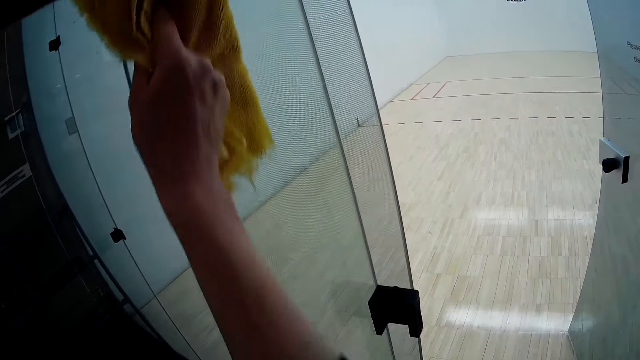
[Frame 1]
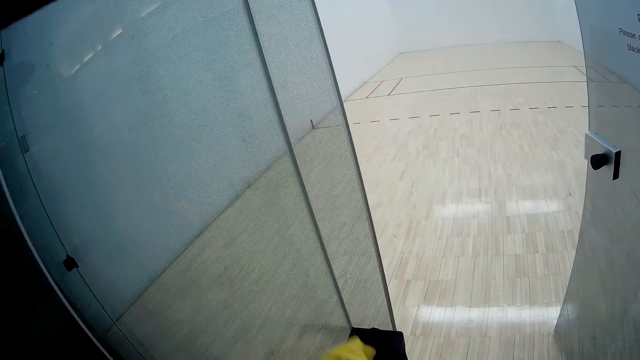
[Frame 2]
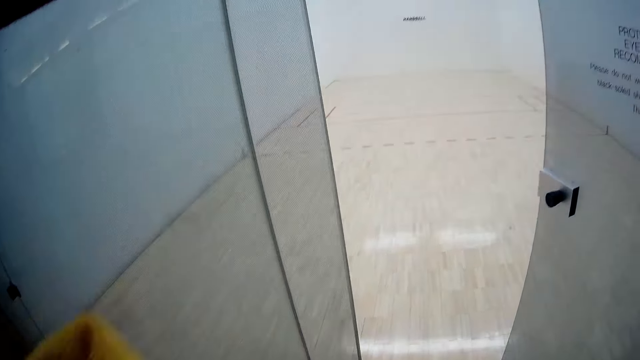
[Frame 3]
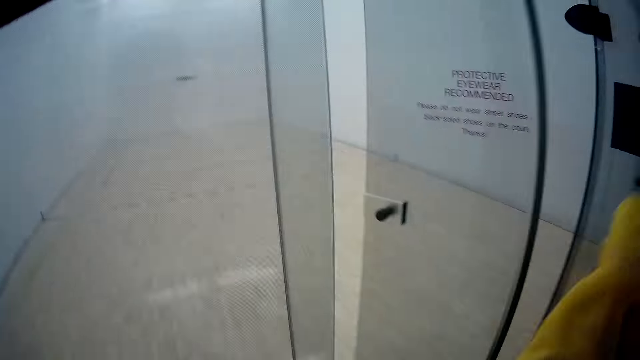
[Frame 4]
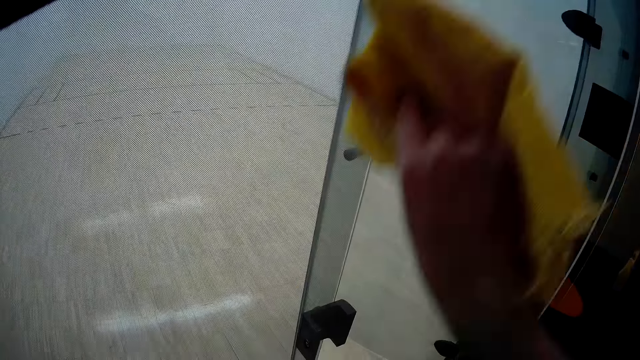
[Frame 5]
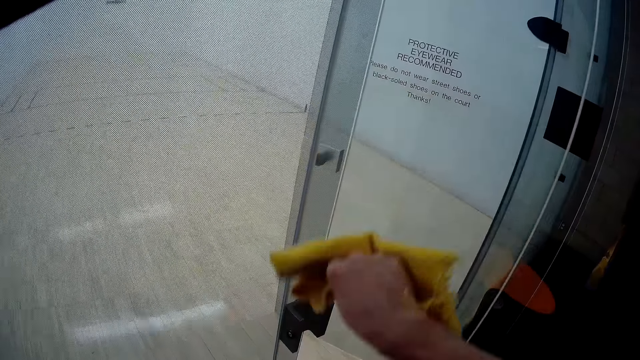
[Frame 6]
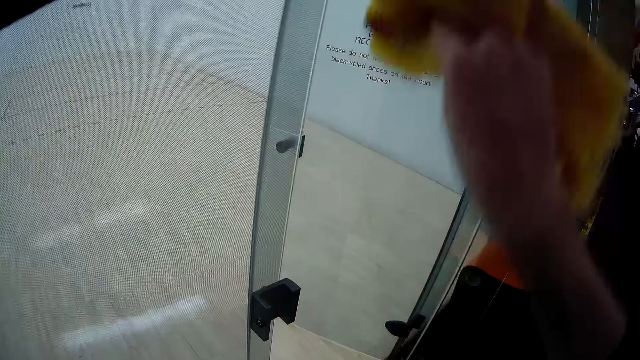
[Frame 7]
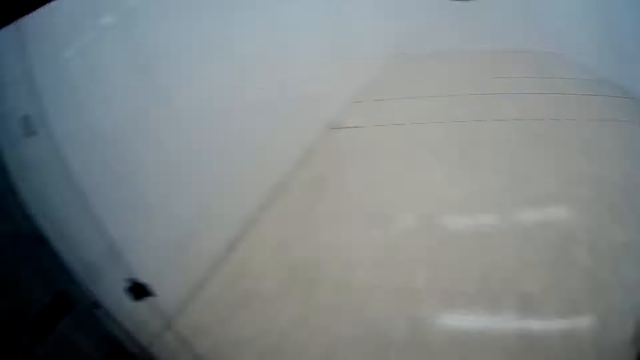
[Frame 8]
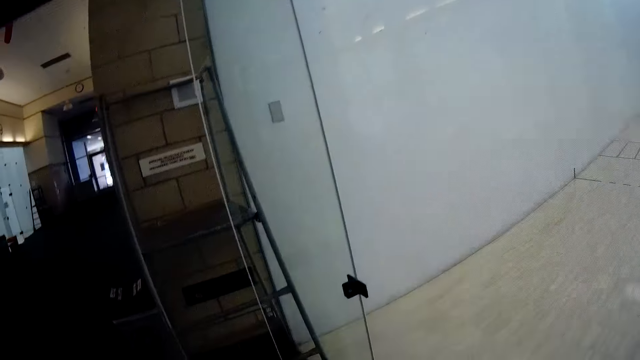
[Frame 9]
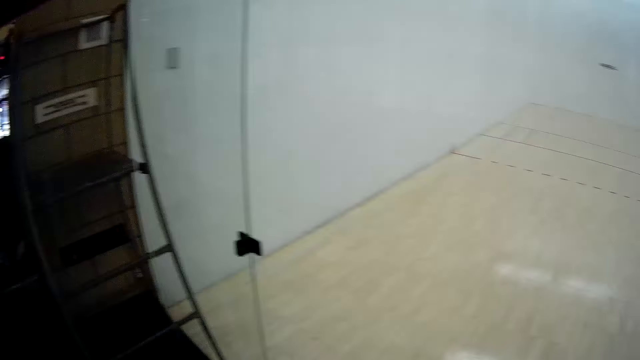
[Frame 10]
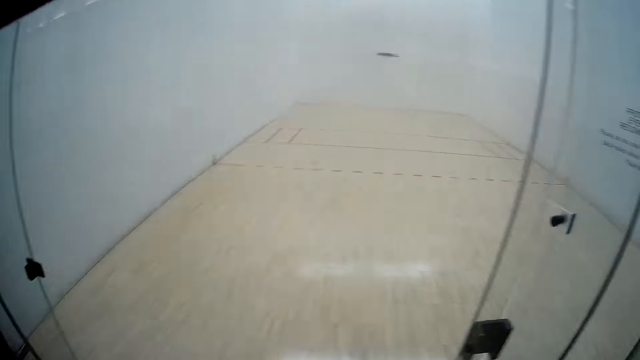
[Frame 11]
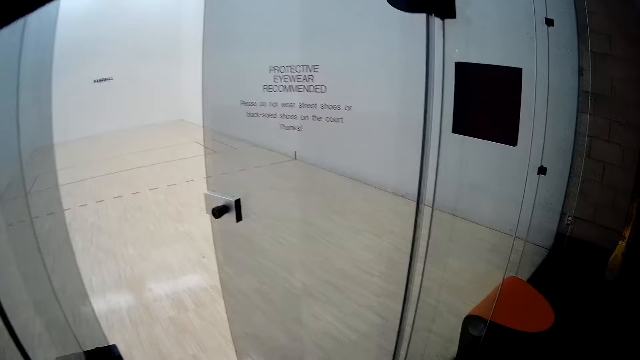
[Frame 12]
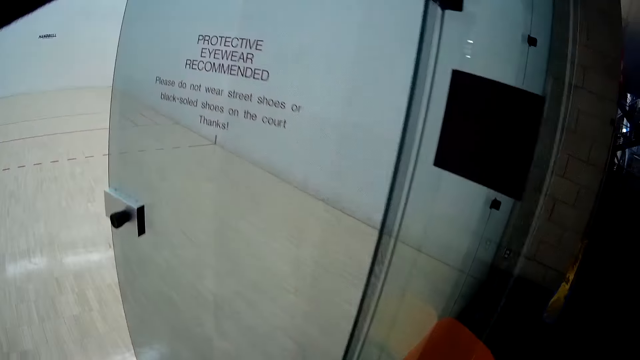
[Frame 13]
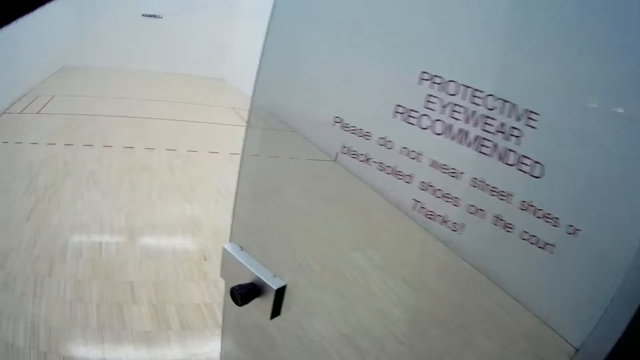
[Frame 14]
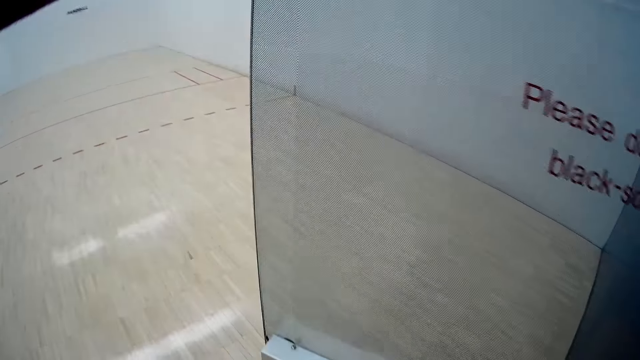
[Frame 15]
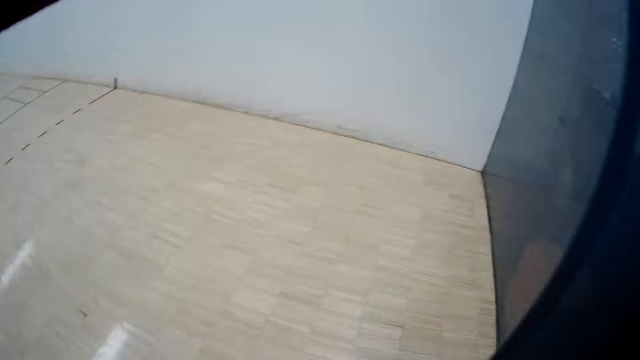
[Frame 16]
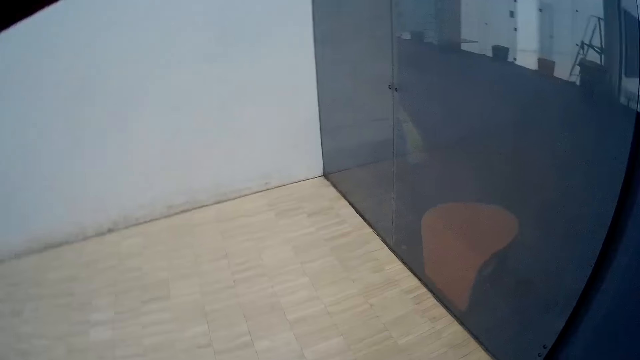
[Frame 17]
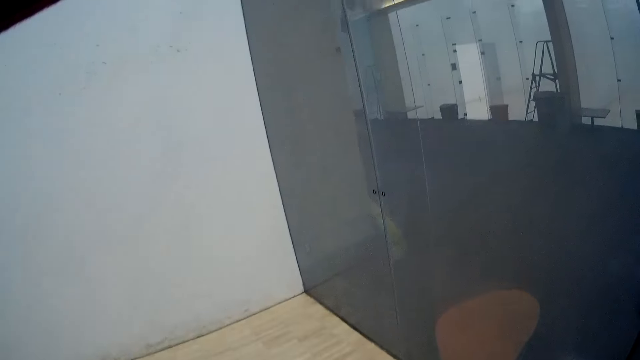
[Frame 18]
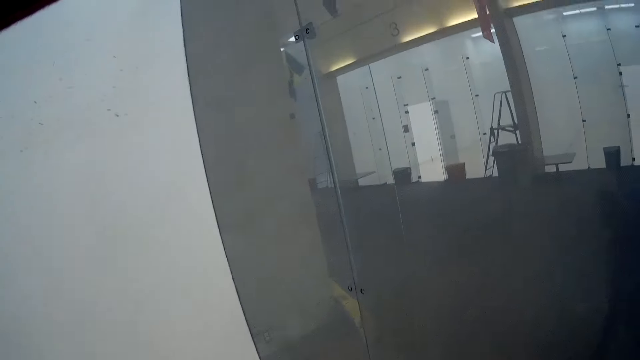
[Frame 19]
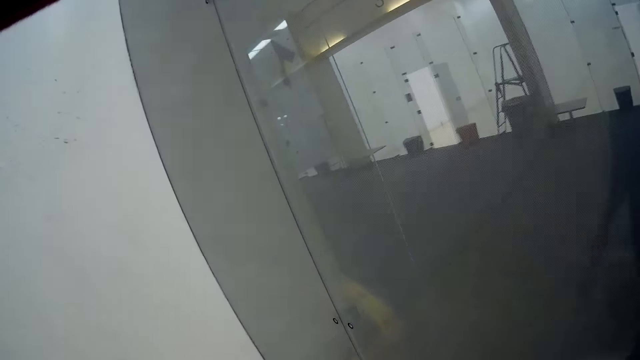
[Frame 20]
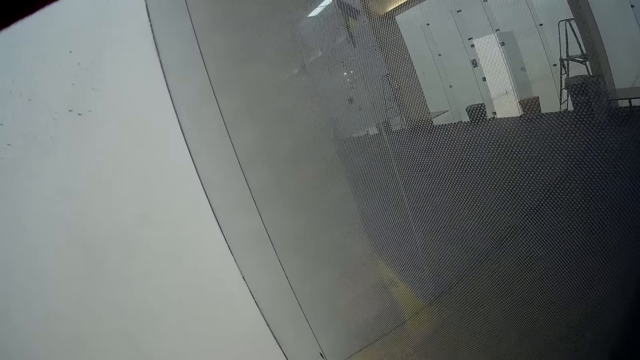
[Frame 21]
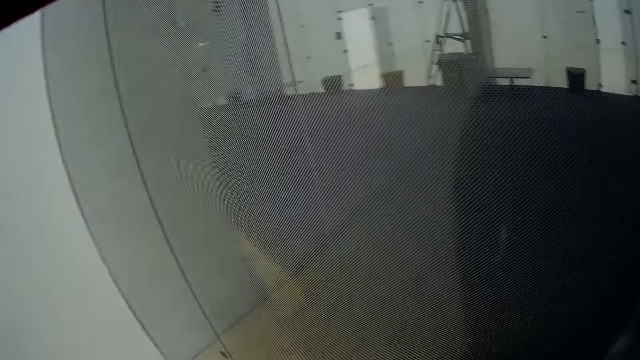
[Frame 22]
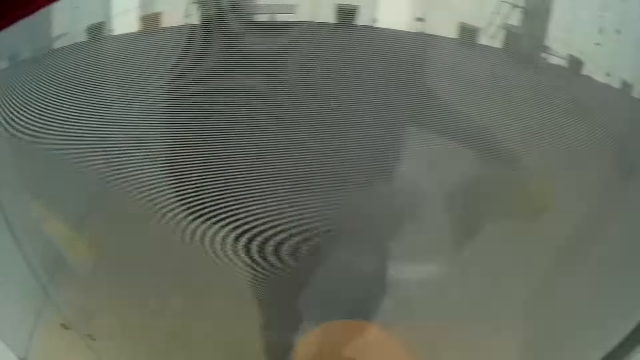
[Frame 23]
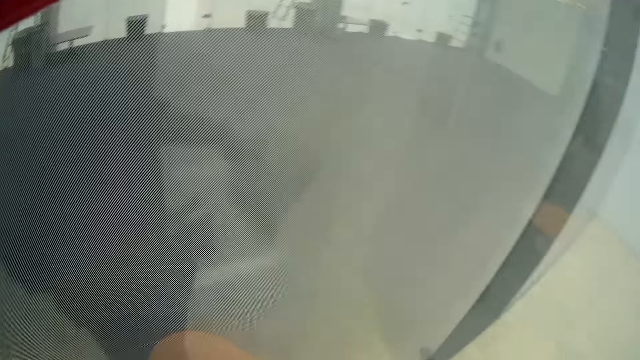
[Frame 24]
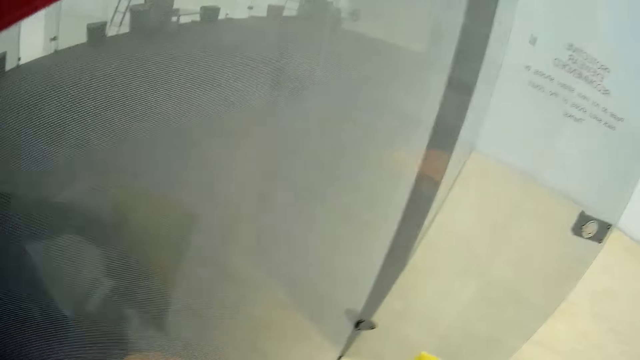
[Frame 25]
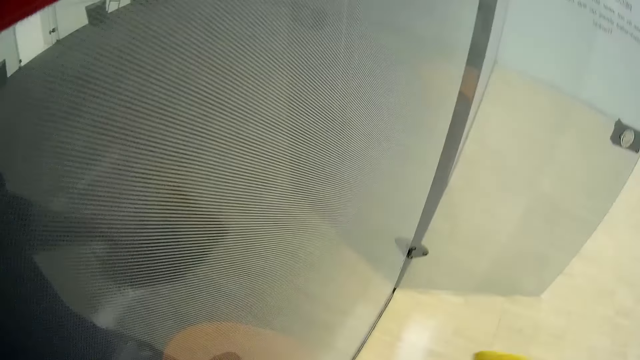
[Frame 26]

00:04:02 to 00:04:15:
The camera wearer cleans a glass door with a napkin with his right hand. He looks at the window glass. He walks into the handball court. He walks toward the window glass and looks at the window glass.

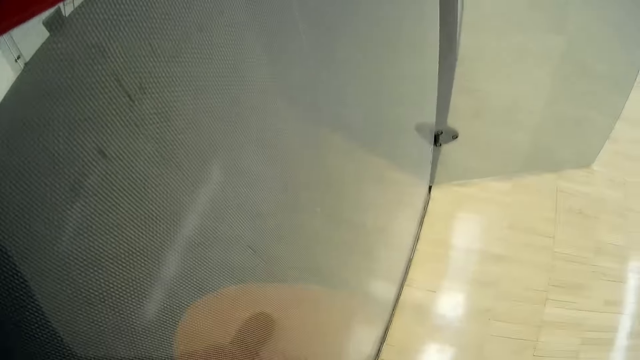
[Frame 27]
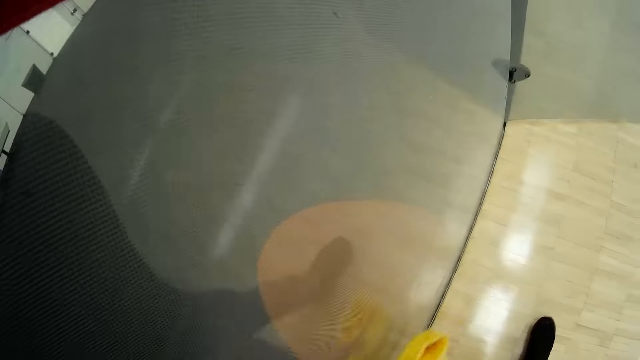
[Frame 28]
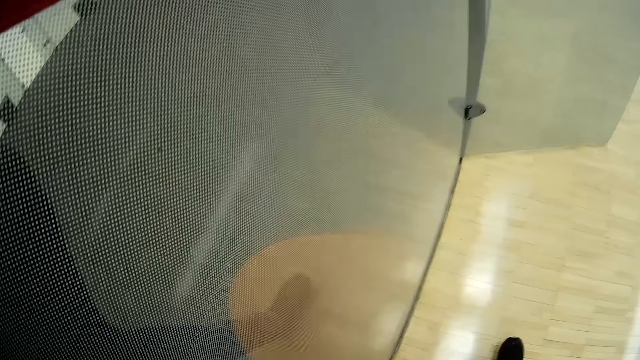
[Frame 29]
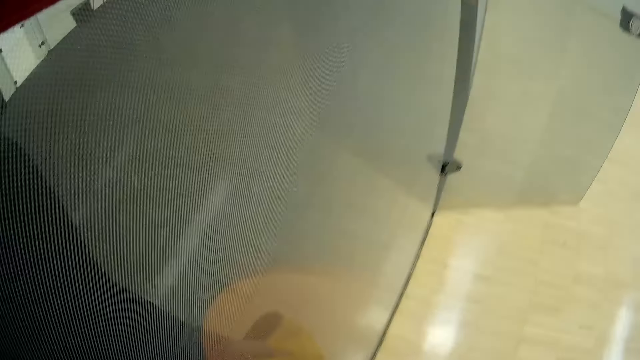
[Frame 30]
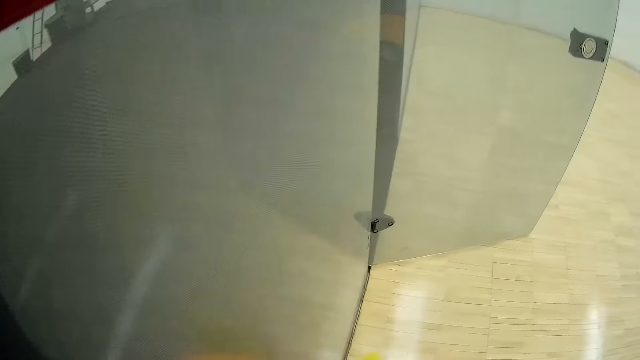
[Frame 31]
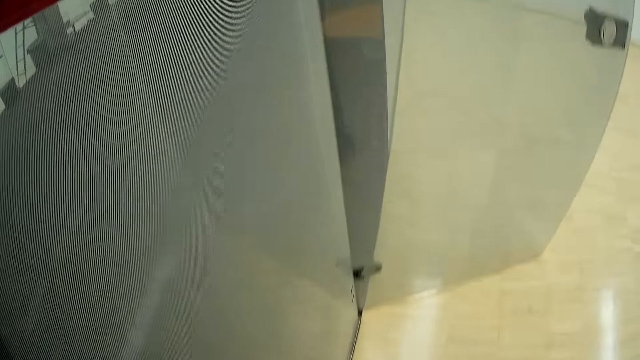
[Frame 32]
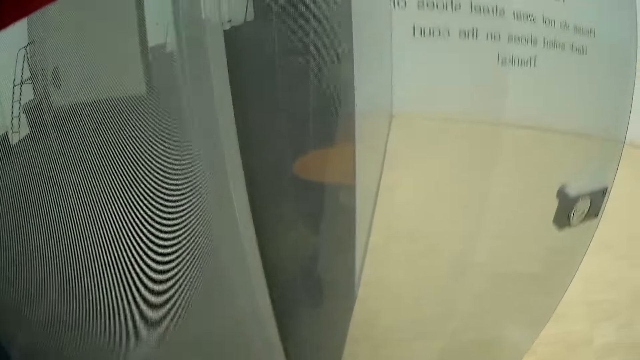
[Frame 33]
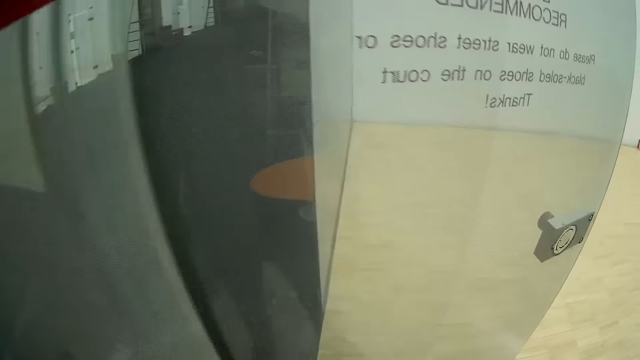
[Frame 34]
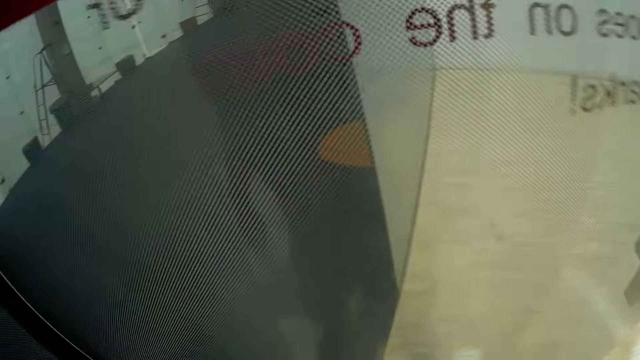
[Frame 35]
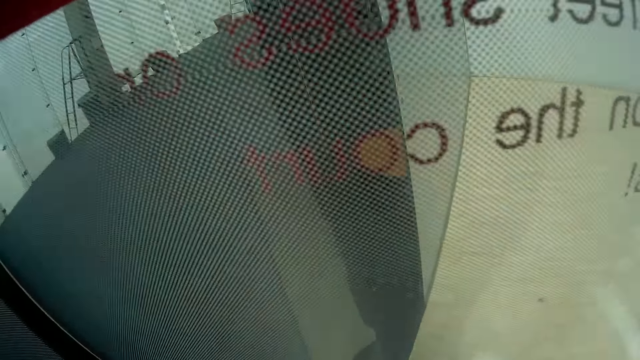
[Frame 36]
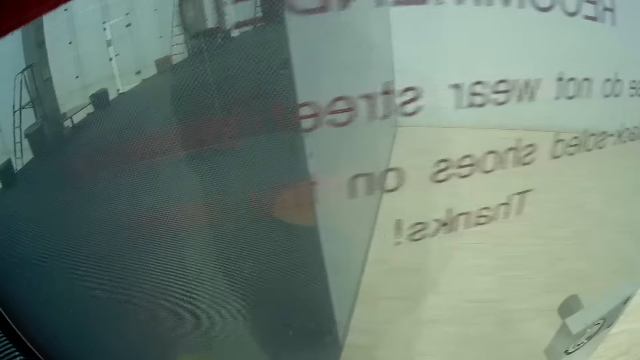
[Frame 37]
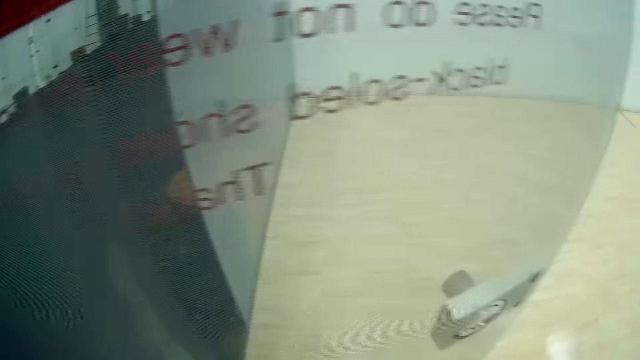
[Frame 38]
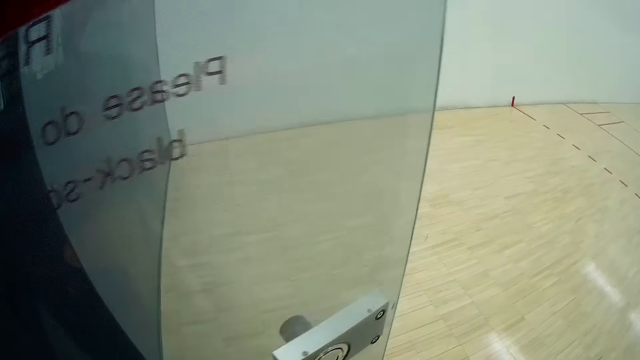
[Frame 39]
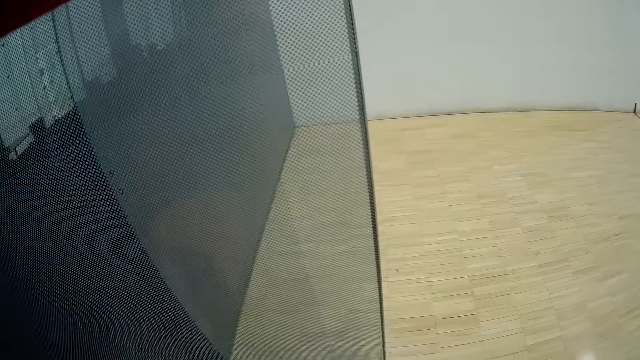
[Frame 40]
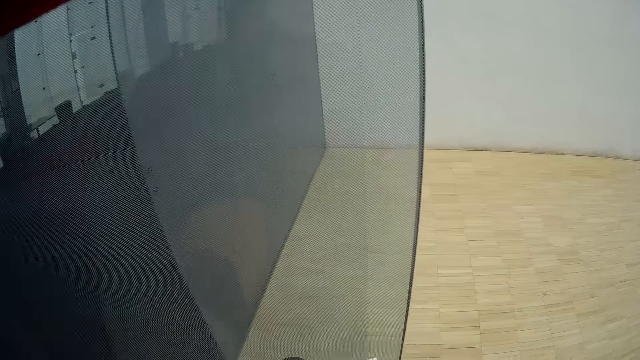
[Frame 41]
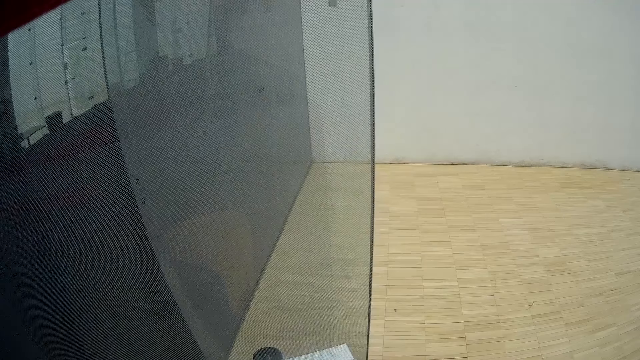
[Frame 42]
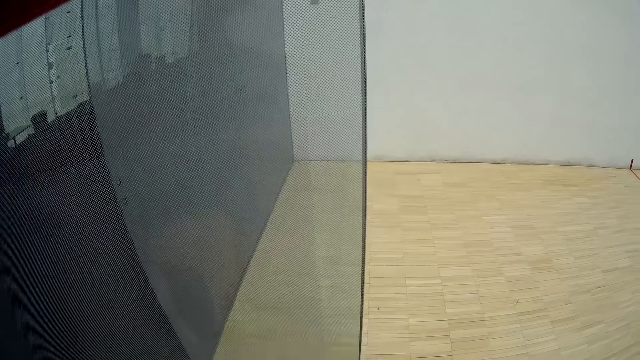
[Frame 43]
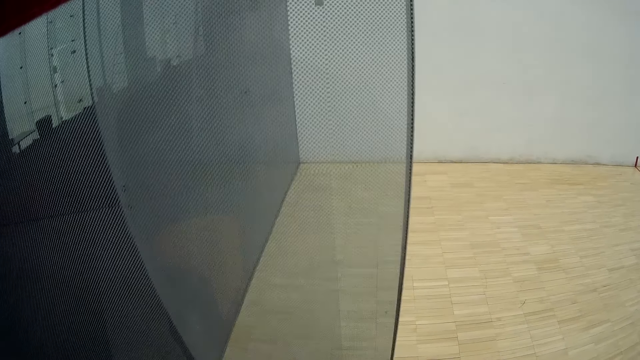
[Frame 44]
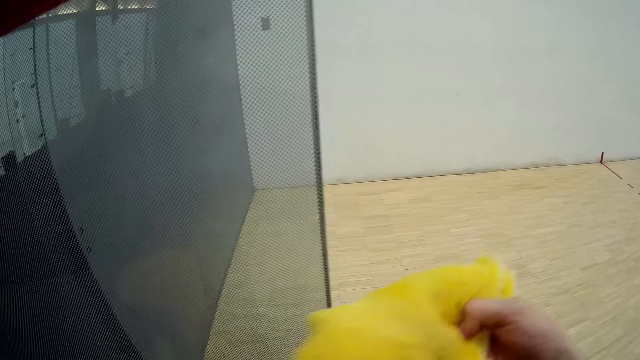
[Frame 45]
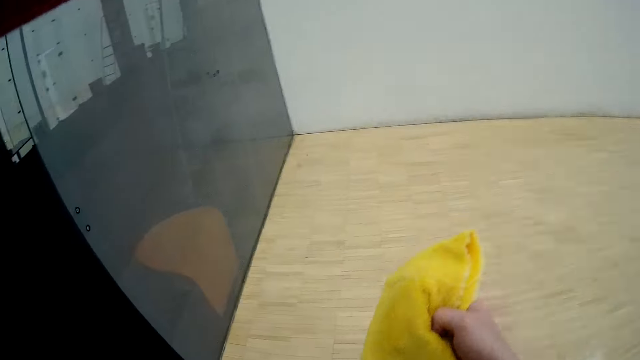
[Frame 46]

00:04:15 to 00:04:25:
The camera wearer cleans a glass screen with a napkin with his right hand.
